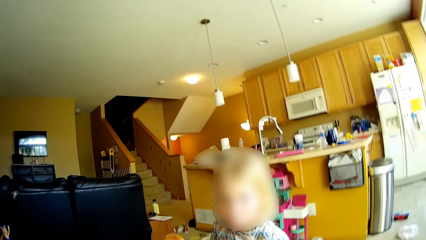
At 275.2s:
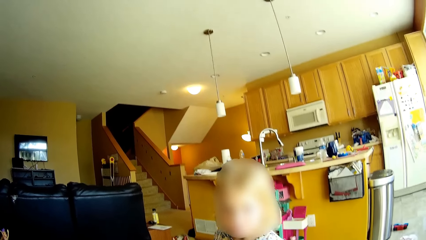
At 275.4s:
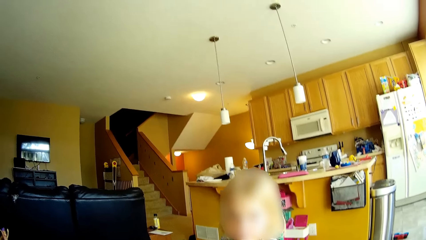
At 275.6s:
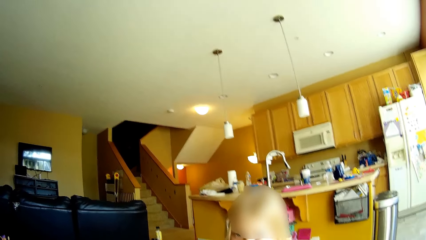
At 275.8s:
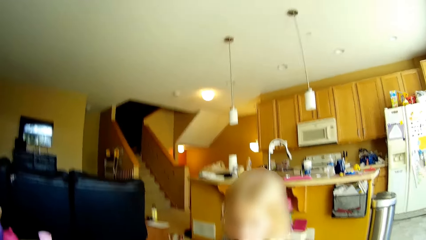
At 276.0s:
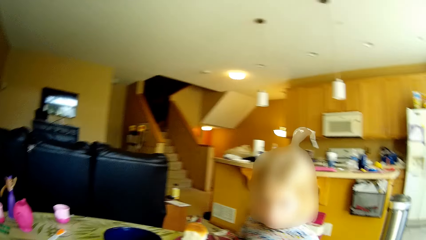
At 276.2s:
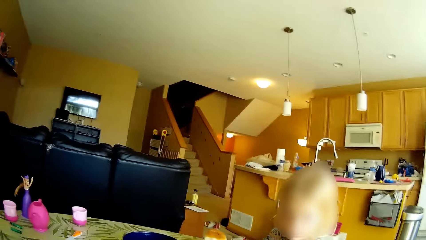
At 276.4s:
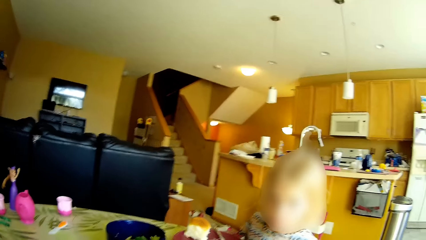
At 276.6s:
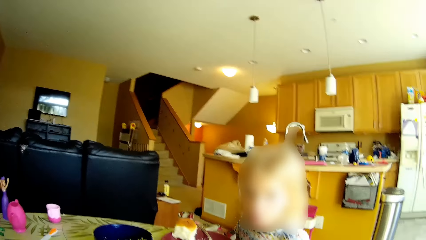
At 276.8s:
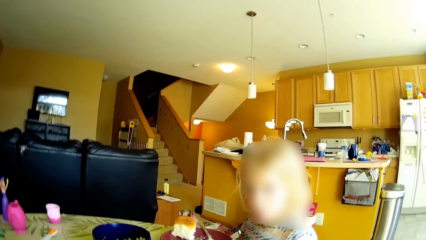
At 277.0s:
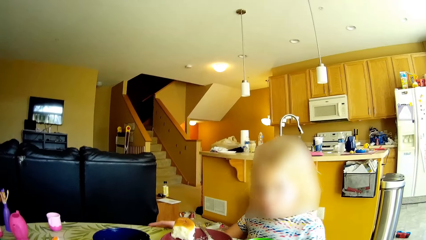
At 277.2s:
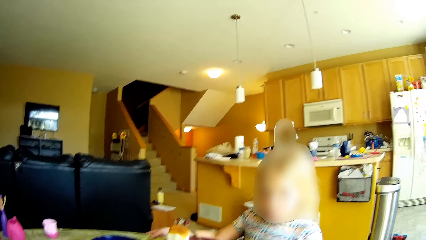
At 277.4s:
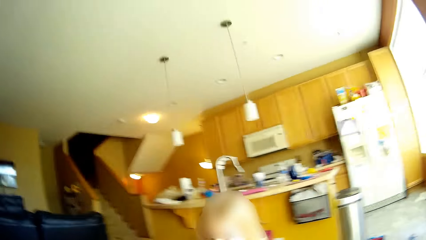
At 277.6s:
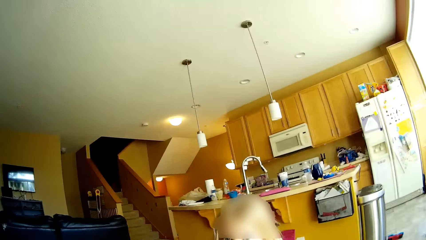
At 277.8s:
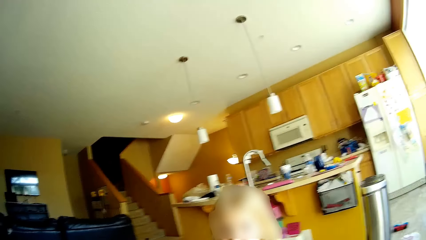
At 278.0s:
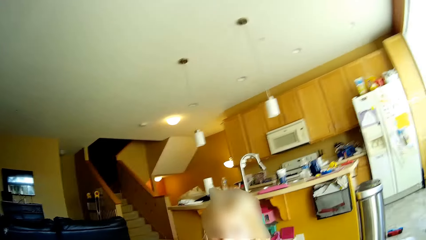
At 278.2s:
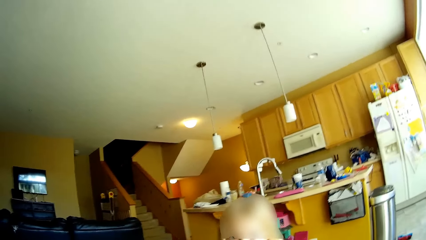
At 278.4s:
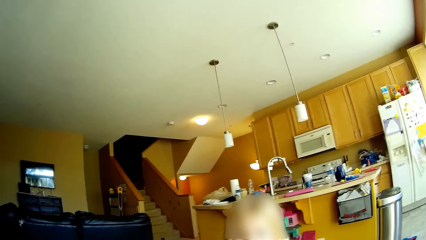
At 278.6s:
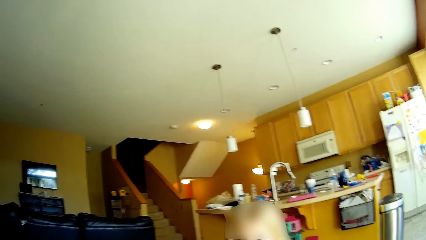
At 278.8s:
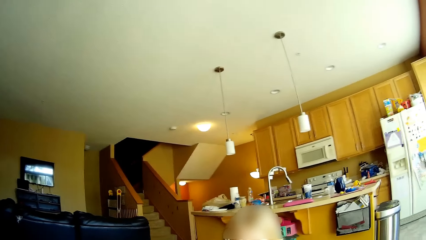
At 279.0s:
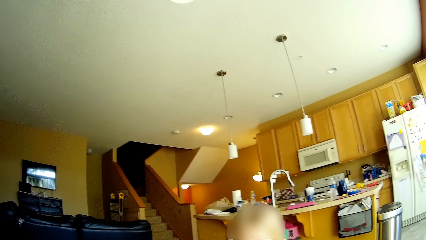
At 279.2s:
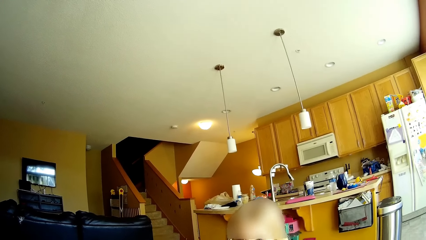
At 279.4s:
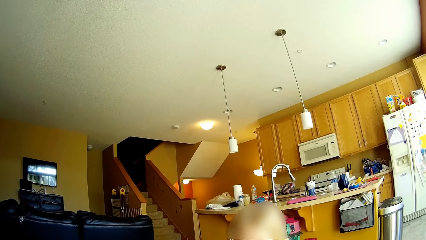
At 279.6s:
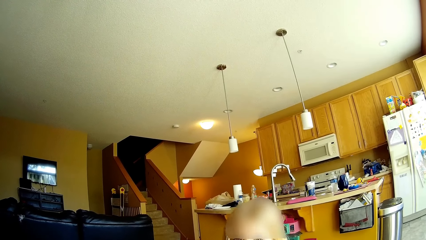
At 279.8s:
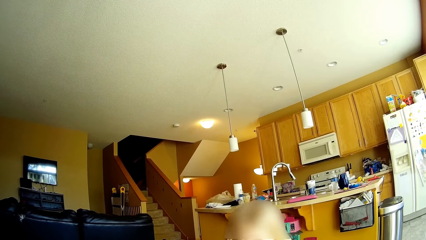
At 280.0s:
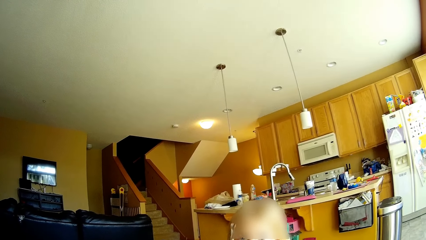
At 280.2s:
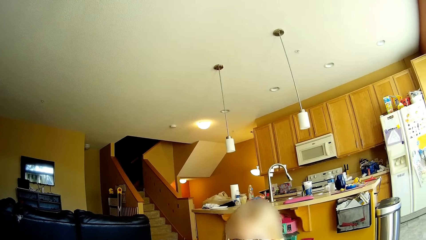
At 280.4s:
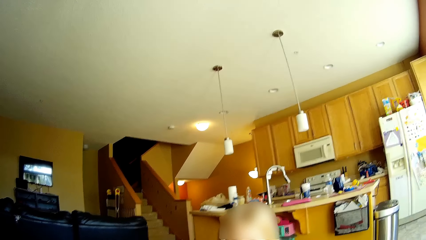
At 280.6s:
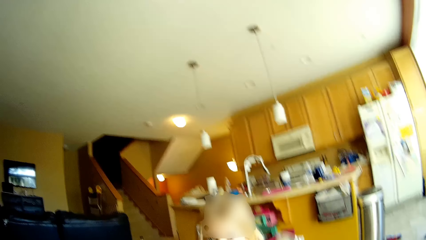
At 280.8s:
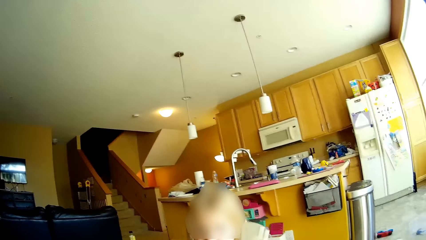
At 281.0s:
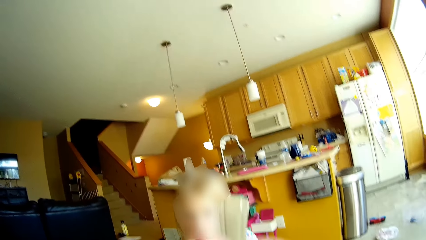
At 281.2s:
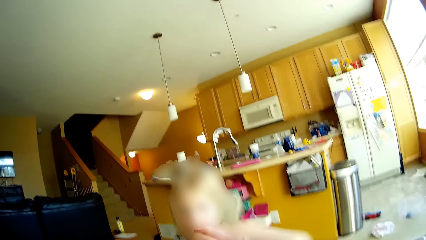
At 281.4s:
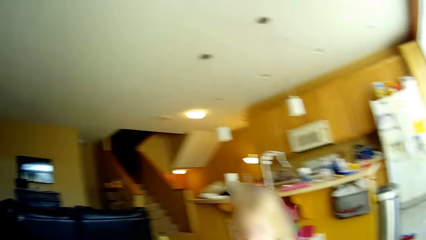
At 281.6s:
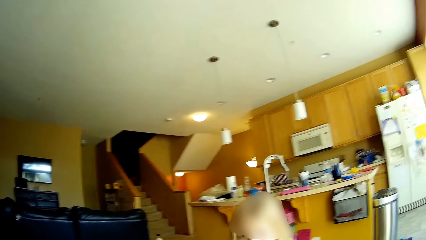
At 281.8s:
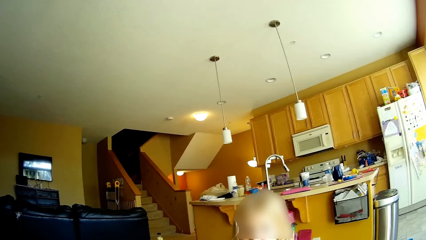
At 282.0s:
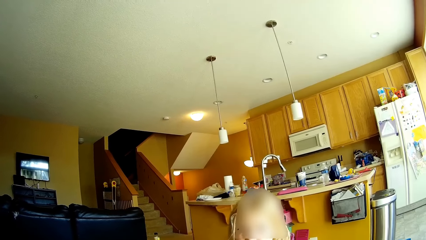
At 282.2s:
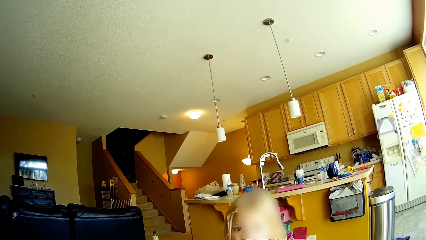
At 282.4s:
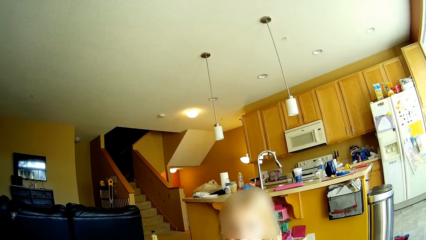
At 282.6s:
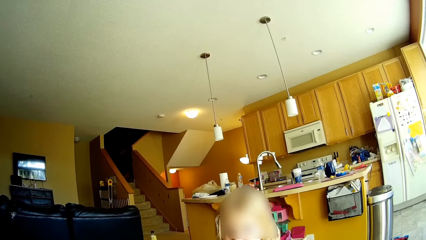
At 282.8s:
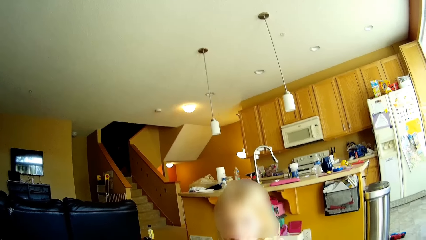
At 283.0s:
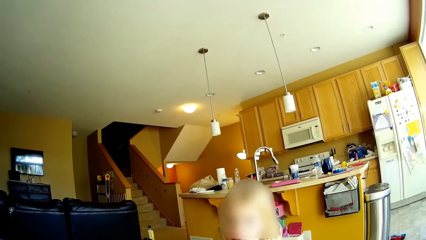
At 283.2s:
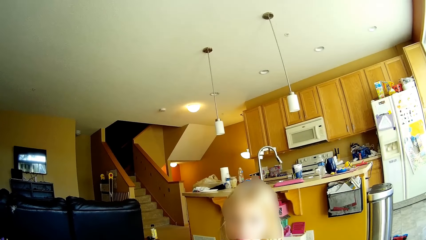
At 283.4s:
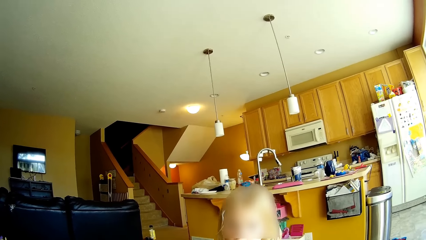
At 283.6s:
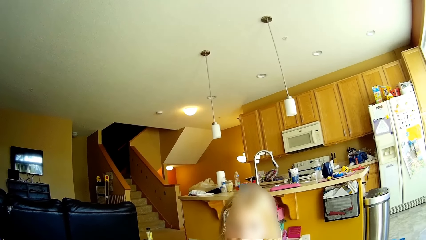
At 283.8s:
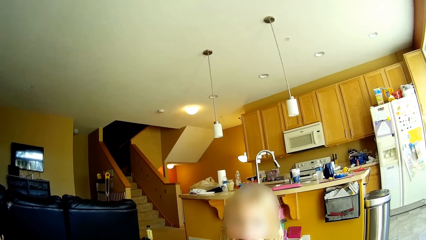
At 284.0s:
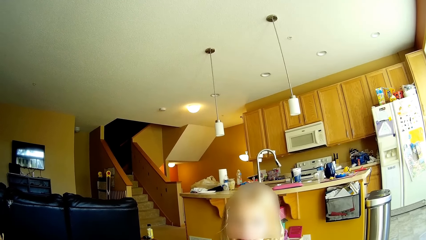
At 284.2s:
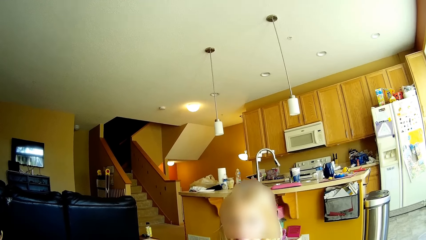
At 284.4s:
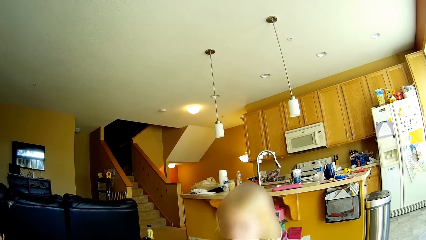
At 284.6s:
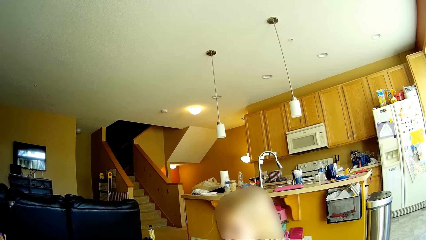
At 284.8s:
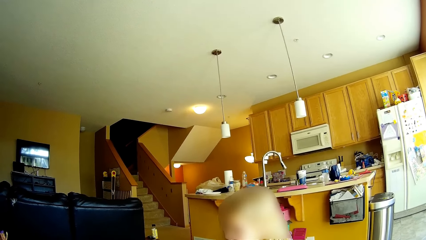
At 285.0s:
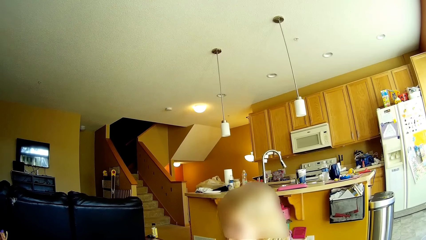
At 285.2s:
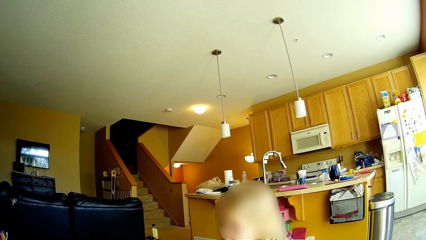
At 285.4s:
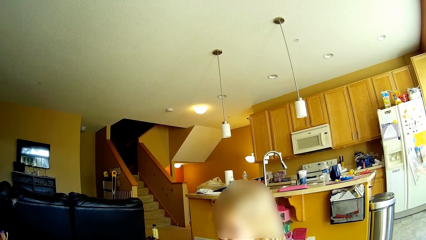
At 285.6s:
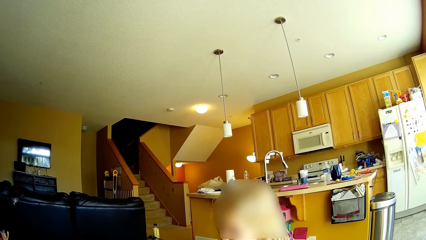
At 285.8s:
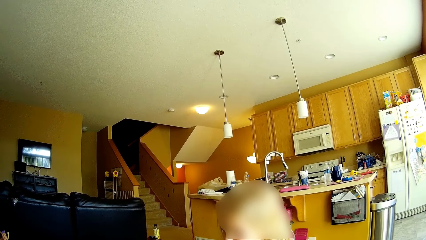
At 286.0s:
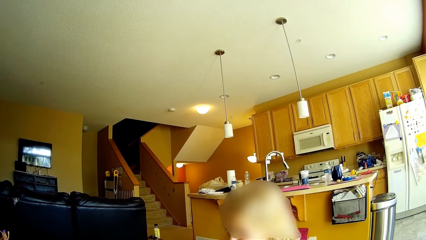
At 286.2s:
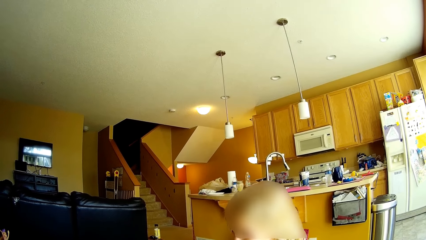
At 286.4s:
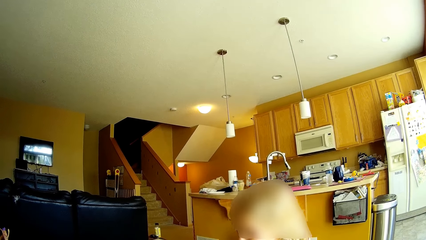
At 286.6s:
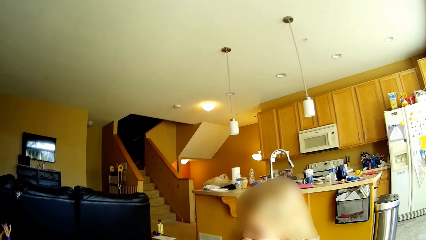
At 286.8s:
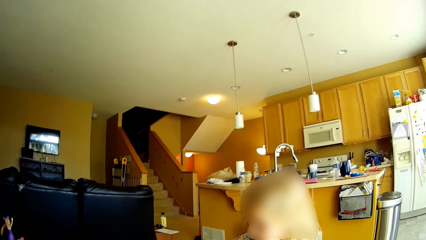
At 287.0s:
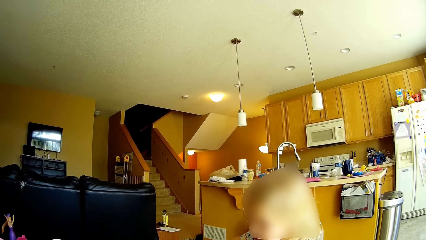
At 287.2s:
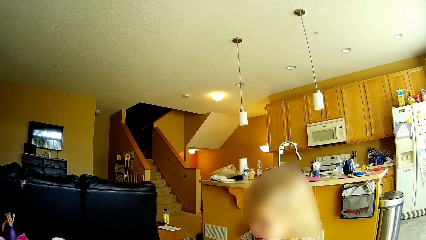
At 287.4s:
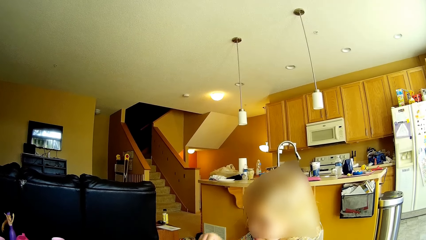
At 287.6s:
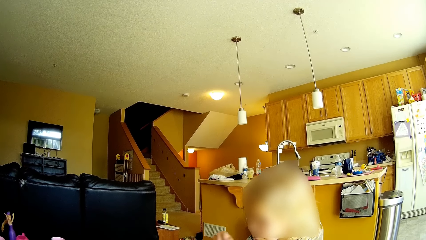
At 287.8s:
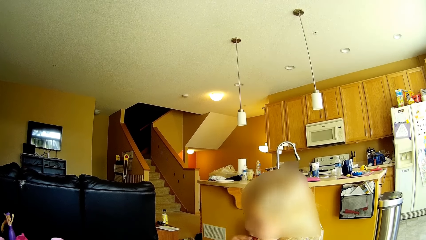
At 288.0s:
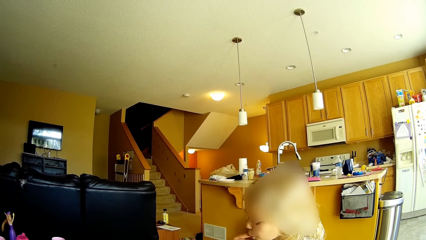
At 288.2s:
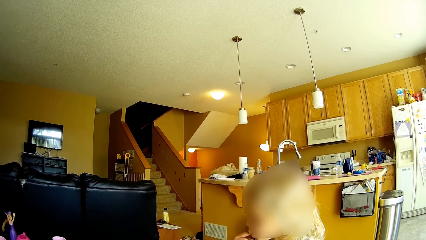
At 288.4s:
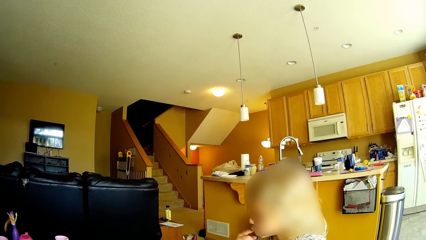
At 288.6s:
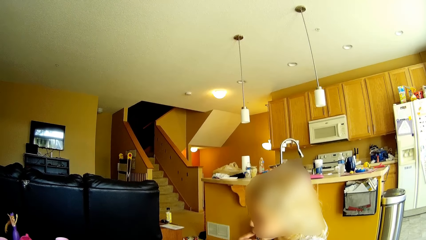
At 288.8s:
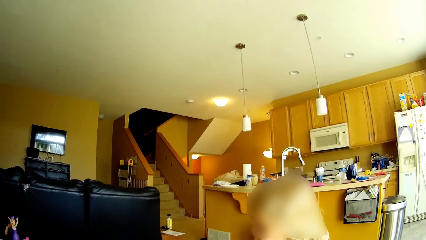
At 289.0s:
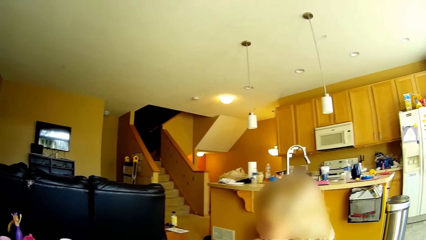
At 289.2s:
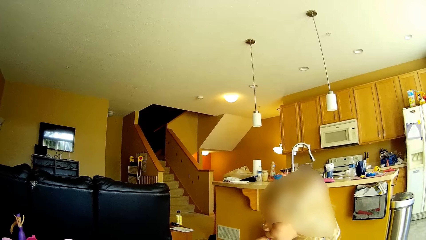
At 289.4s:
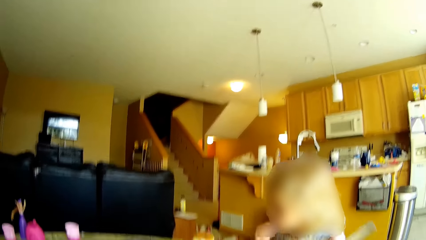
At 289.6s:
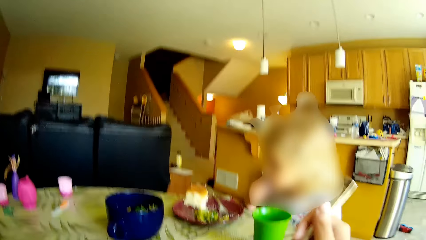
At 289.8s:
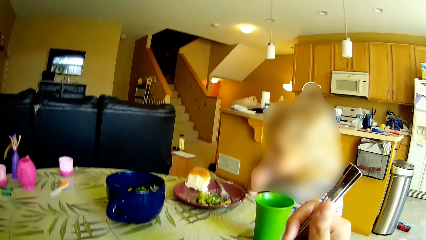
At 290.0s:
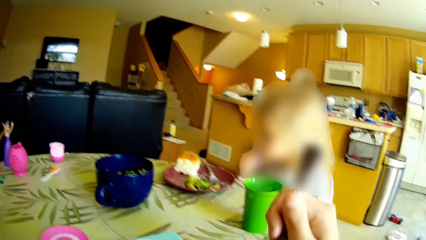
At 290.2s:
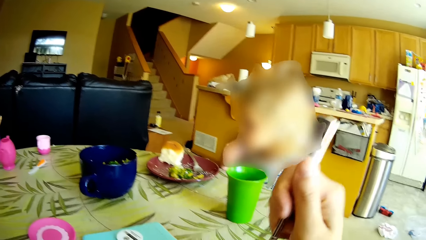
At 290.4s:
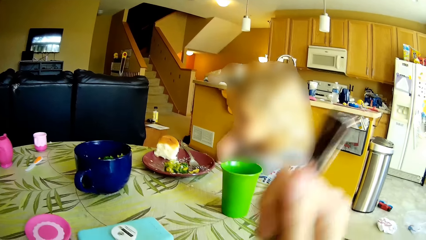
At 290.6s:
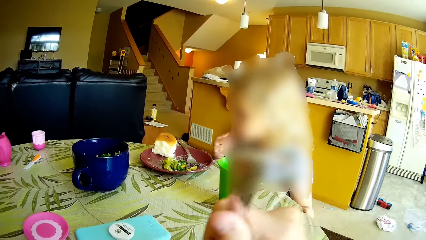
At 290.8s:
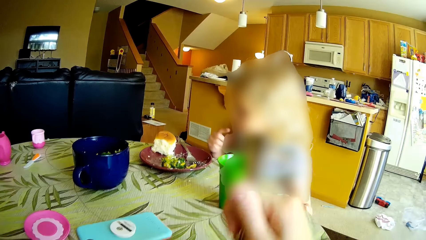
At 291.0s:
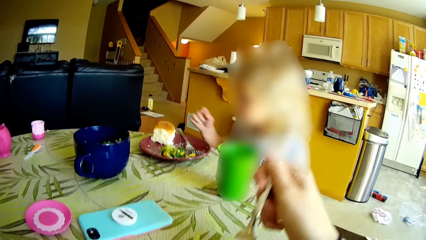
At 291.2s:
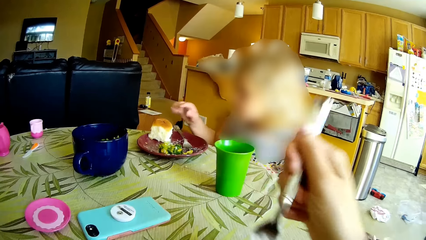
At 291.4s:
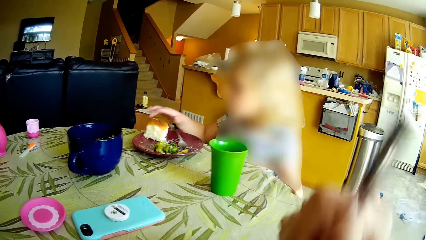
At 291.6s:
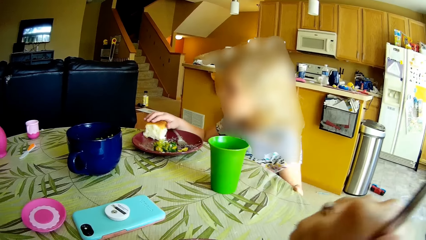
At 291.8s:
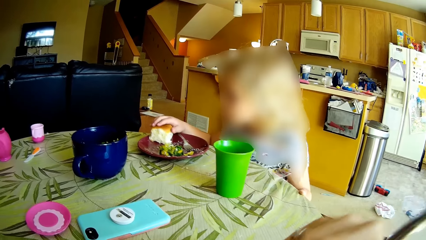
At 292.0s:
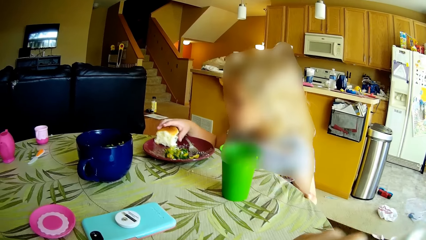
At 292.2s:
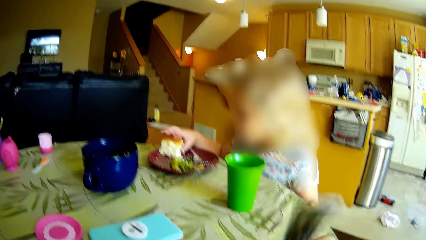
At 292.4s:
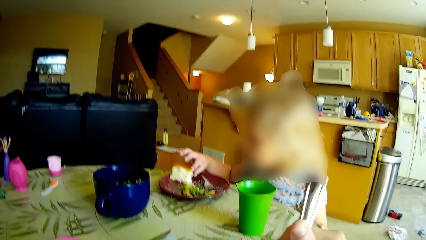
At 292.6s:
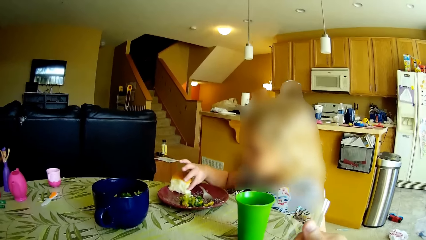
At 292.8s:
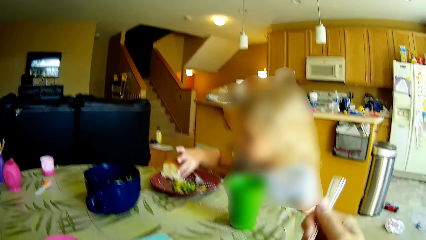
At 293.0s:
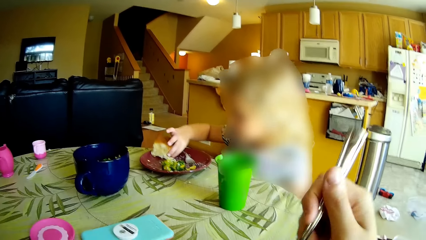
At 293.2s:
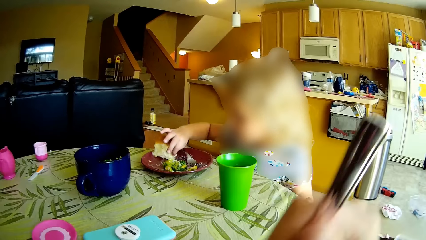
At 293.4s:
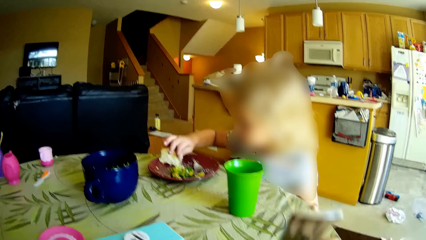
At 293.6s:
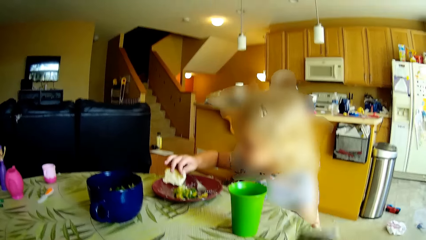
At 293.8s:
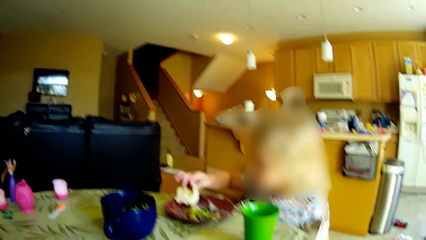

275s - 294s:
The camera wearer eats noodles with a fork in her right hand. The girl licks her right index finger. The girl takes a piece of bread from a plate on the dining table with her right hand. The camera wearer scoops food with the fork.
